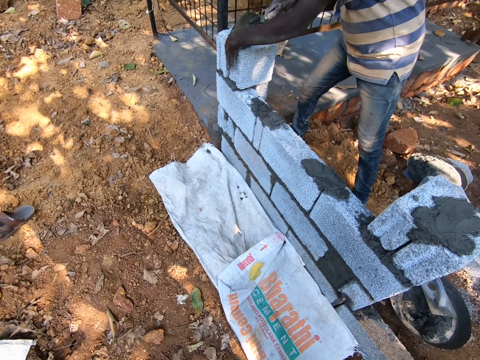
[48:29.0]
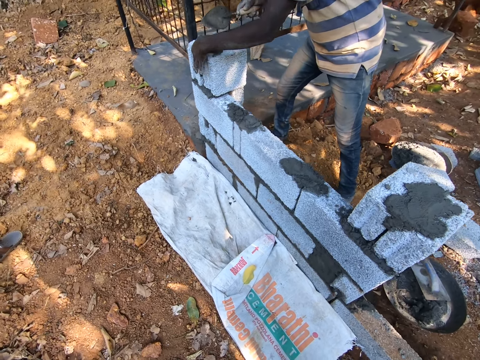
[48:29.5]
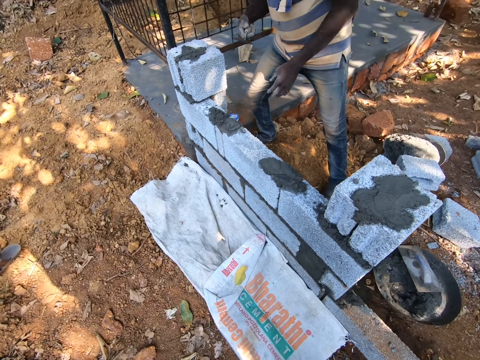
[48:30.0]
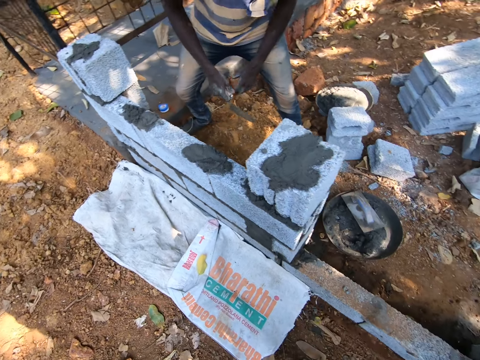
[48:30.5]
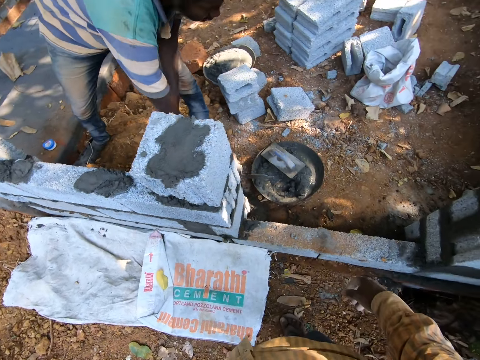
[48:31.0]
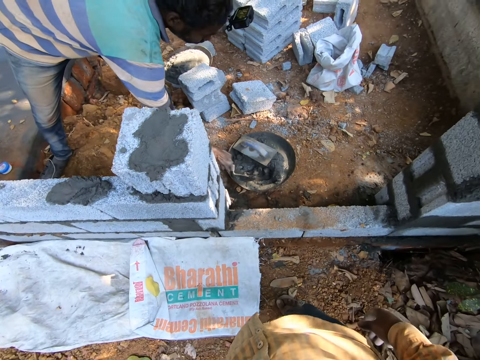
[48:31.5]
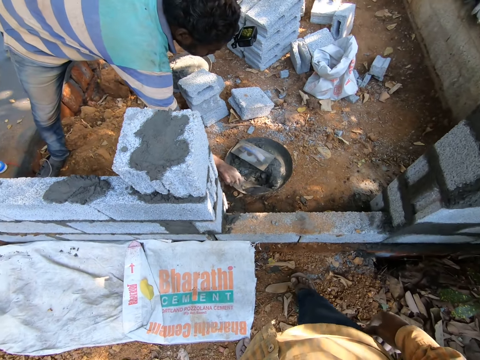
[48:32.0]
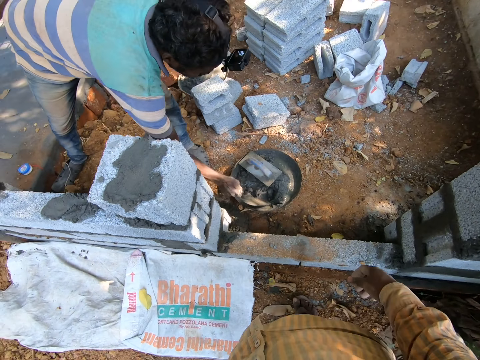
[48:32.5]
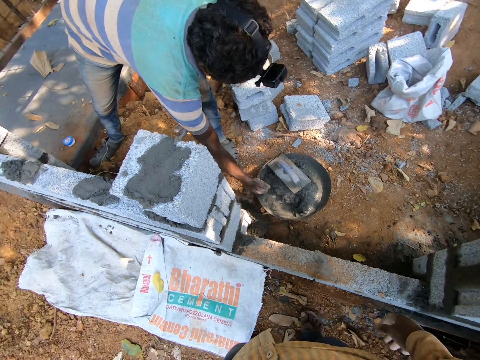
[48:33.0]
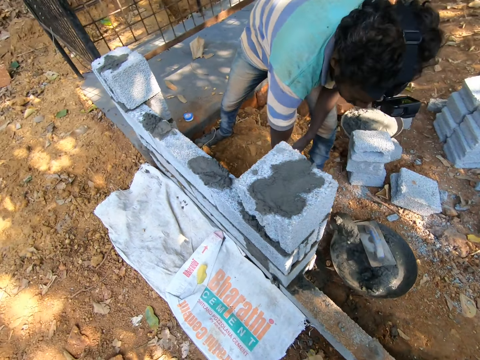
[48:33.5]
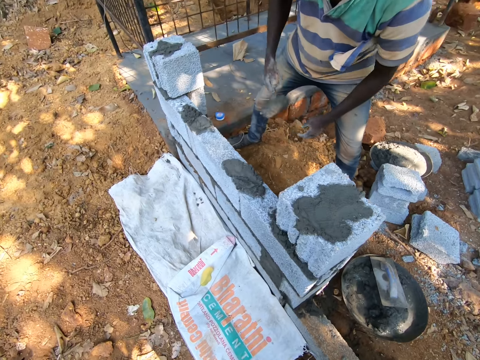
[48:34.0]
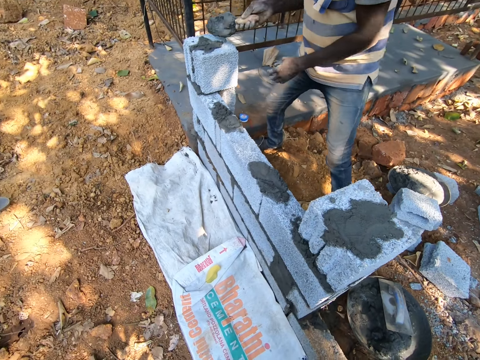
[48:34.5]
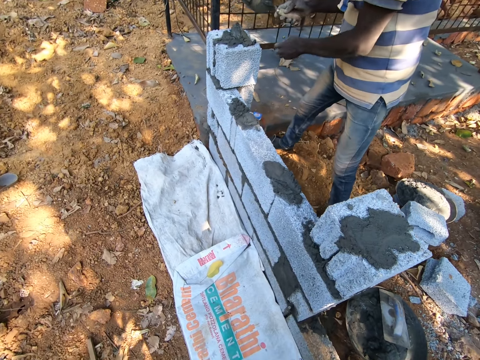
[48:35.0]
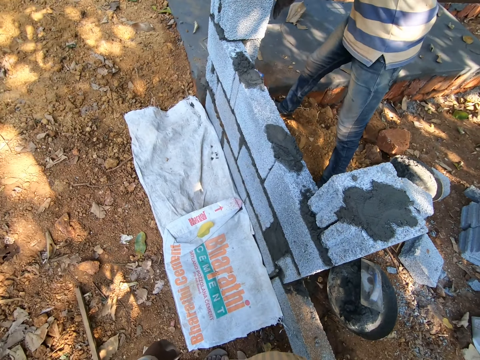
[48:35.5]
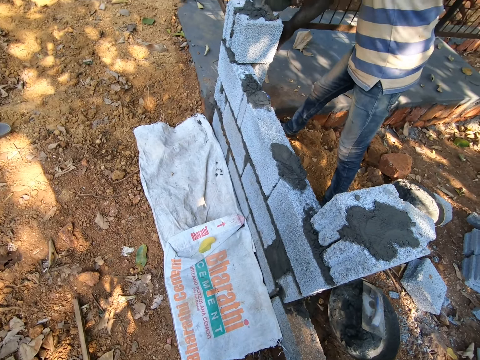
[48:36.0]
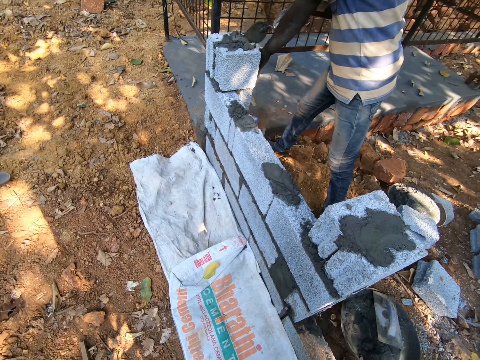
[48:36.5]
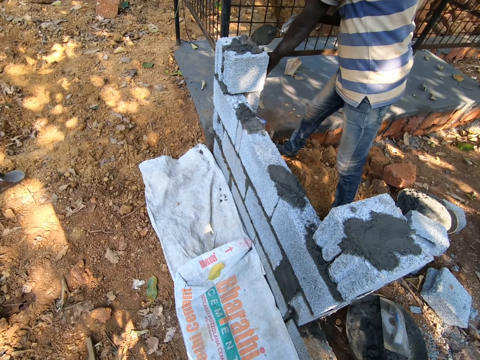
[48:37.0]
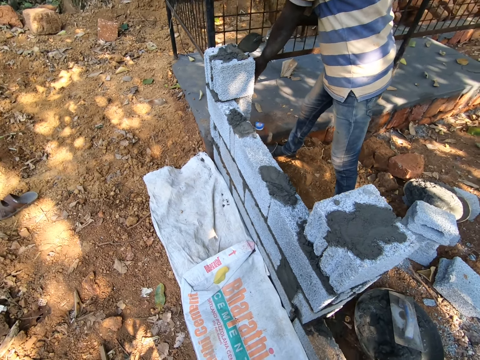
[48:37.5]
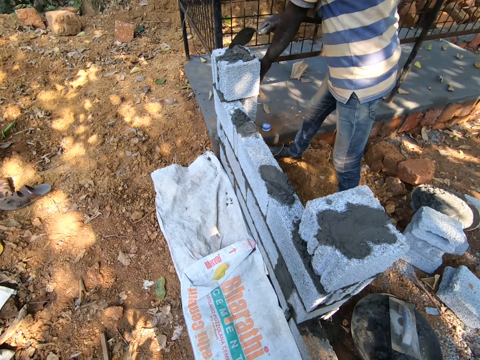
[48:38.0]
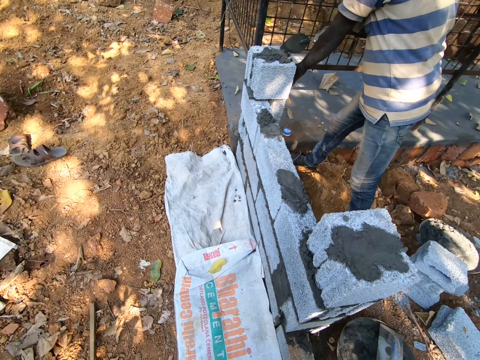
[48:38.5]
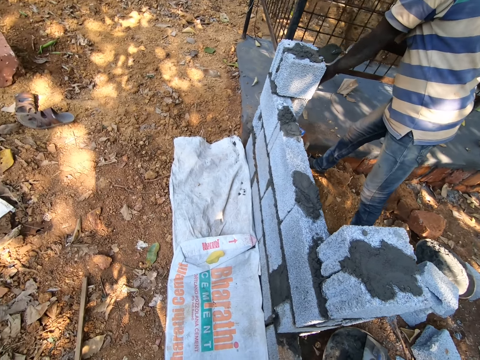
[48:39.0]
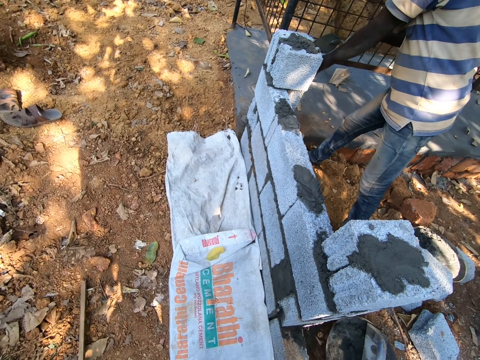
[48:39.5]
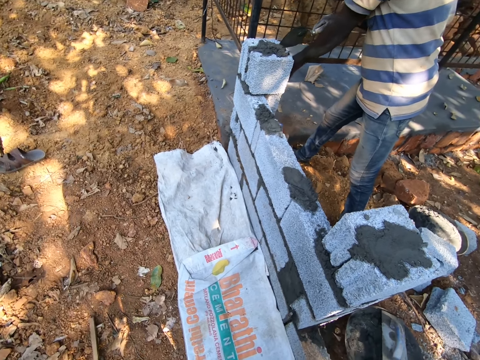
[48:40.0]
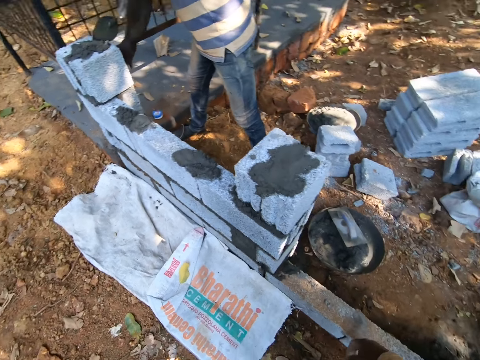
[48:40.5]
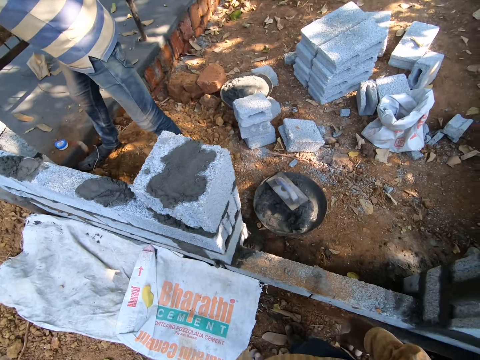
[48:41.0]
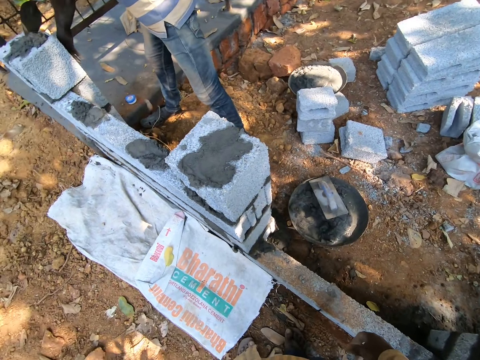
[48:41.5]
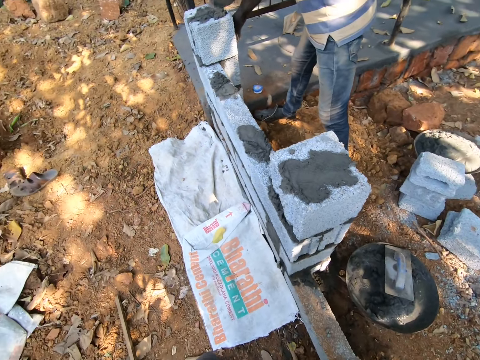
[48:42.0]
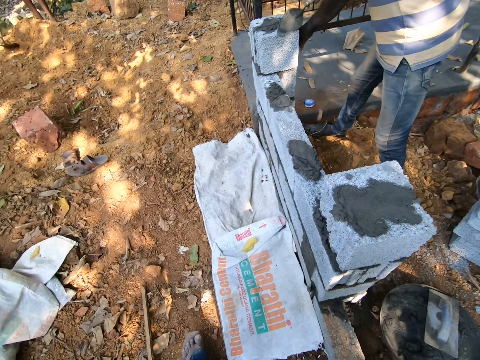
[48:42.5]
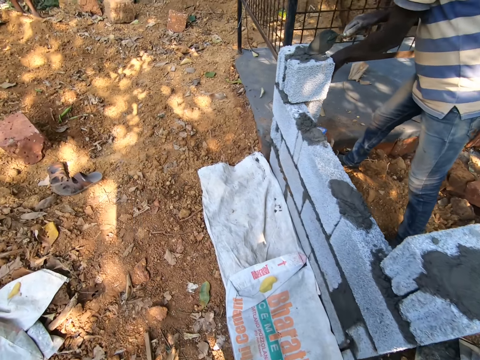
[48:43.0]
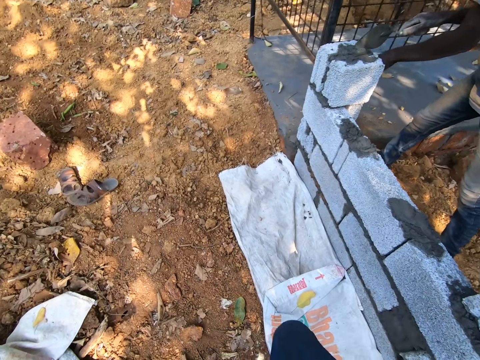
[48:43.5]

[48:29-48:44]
The man scoops some cement from the head pan on the ground with the hand trowel in his right hand. The man levels the cement on the block with the hand trowel in his right hand and the leveling trowel in his left hand. The camera wearer looks around.

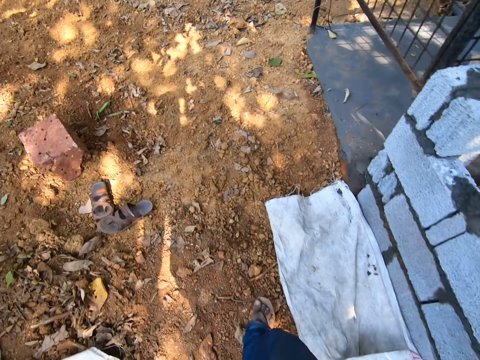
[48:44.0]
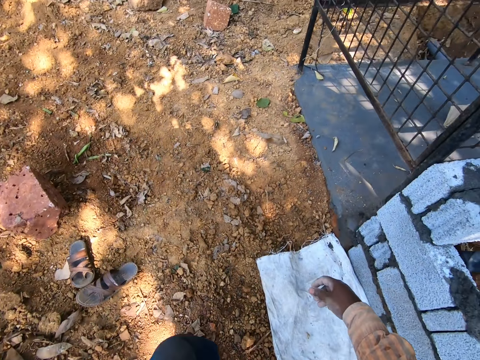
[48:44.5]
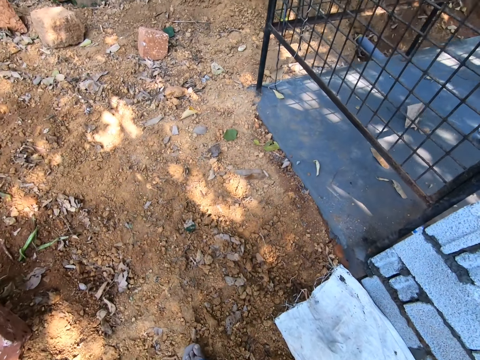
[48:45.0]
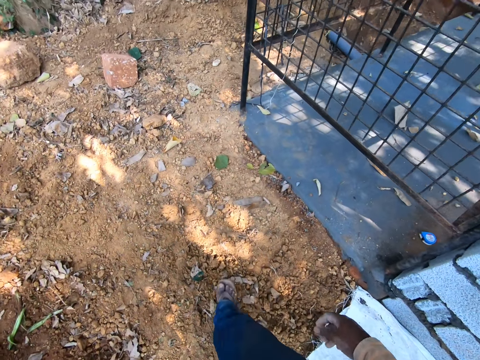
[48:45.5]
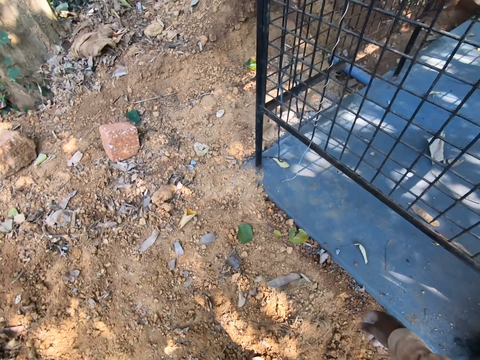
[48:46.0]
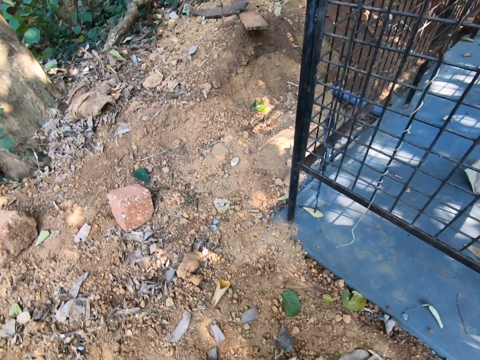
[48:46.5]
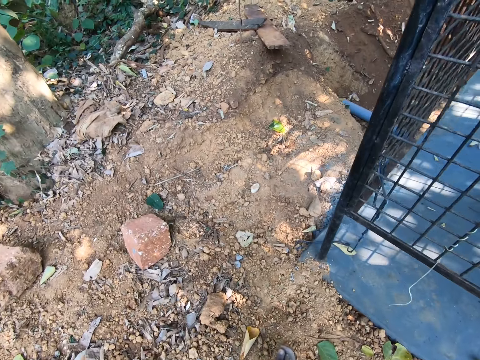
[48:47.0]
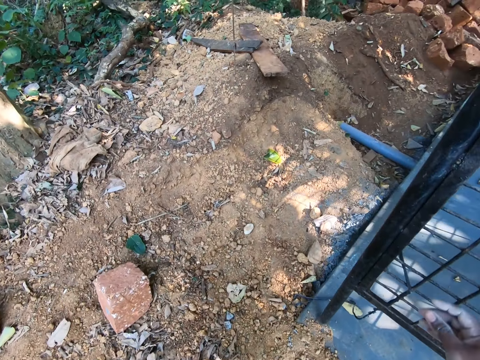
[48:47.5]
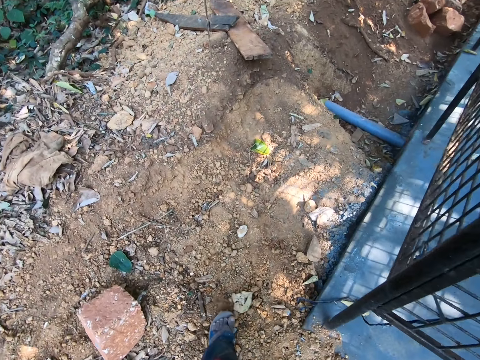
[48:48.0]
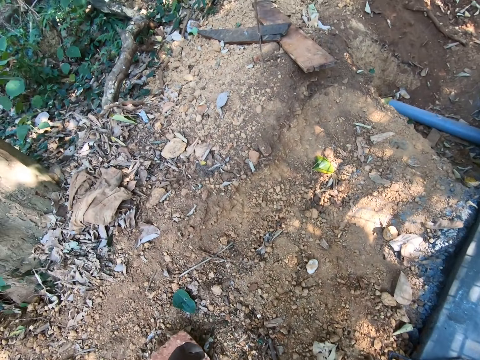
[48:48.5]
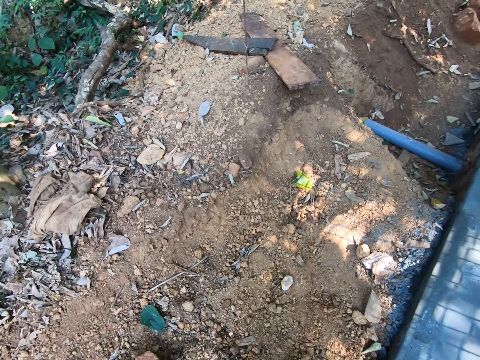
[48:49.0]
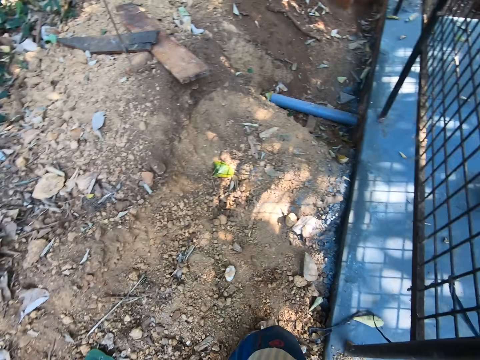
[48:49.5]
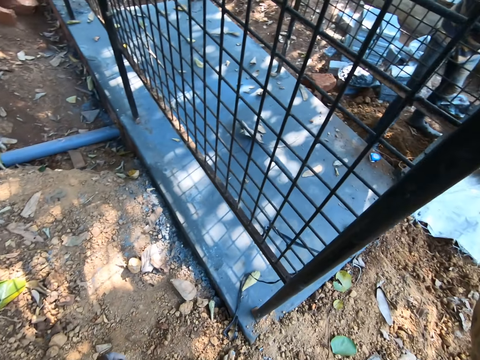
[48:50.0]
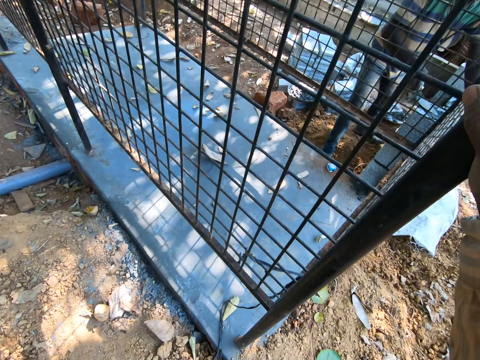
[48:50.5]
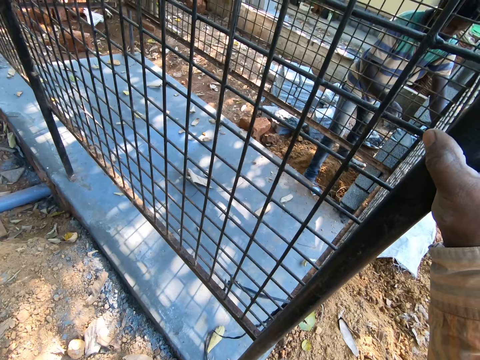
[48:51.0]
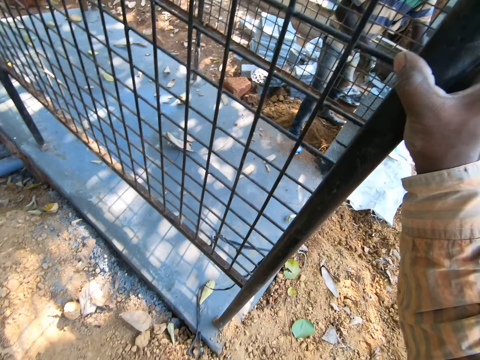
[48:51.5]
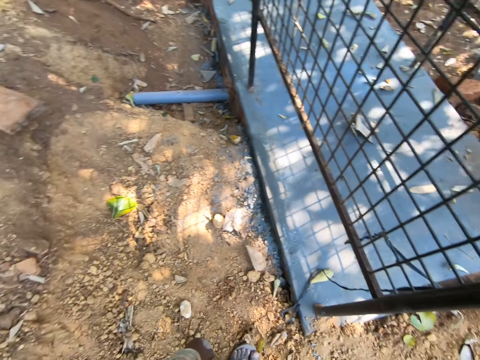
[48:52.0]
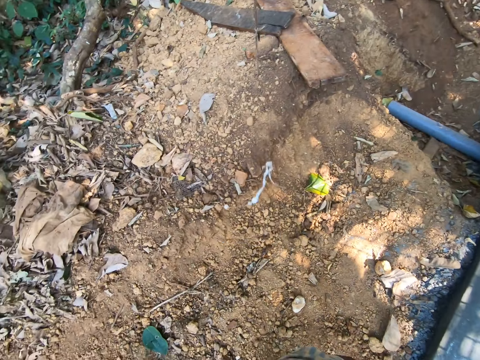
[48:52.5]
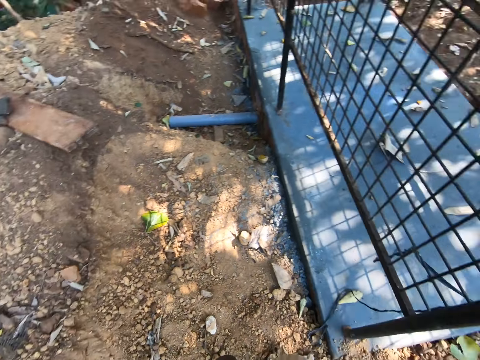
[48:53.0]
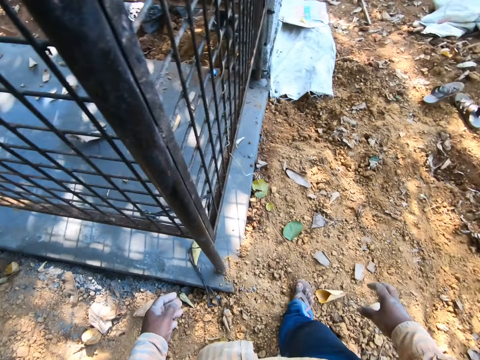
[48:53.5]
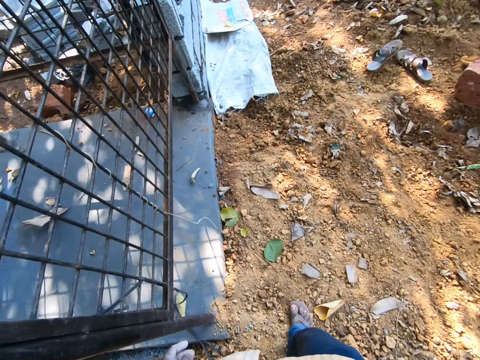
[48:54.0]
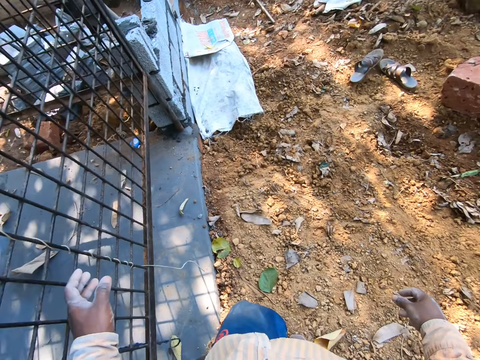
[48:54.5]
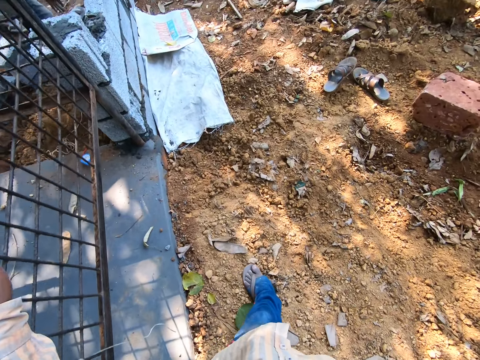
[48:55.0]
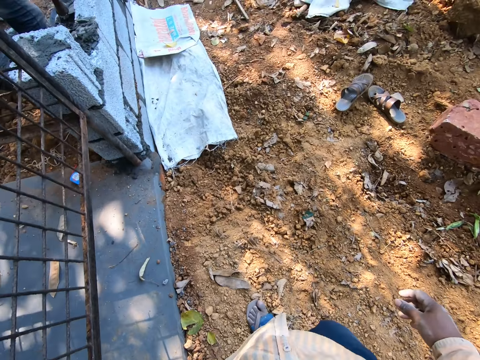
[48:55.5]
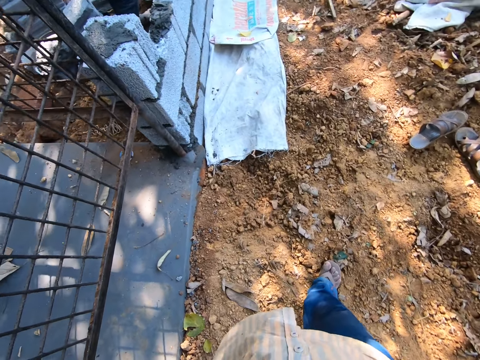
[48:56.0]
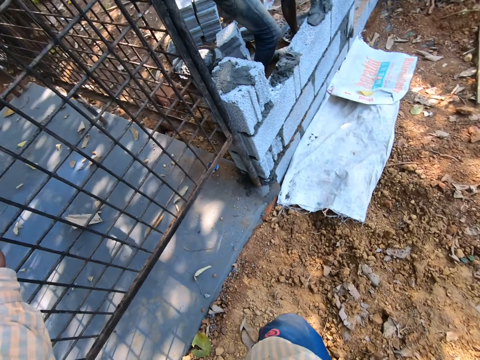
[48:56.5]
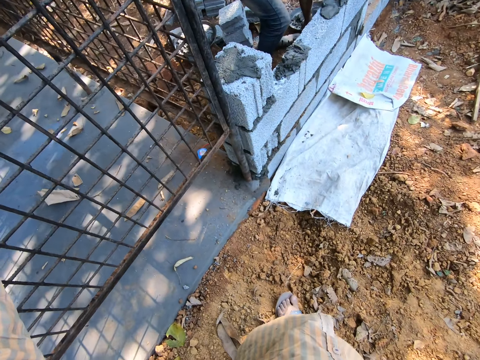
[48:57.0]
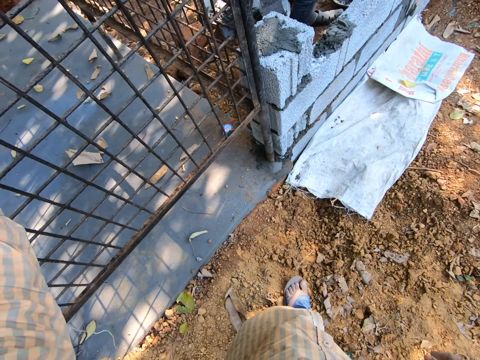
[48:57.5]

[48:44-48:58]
The camera wearer walks around. He holds an iron mesh with his right hand. He walks outside. He holds the iron mesh with his left hand.
